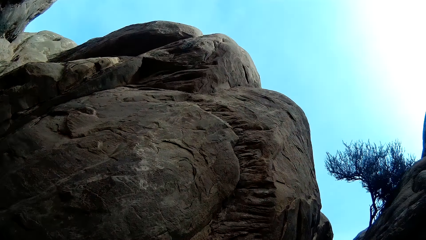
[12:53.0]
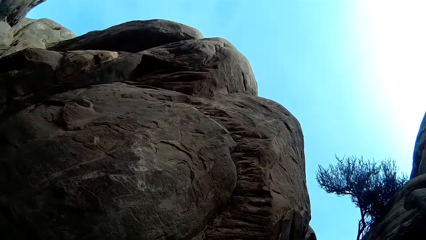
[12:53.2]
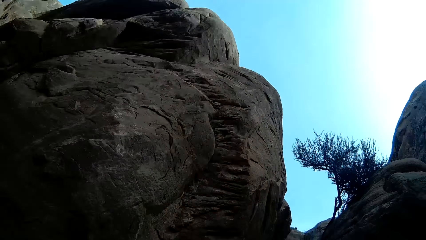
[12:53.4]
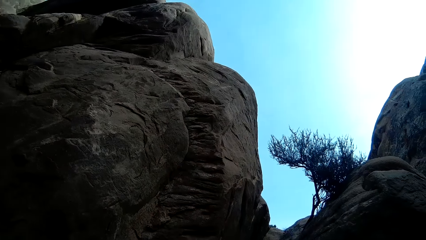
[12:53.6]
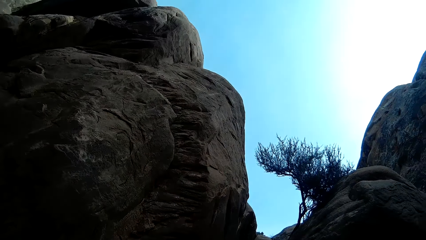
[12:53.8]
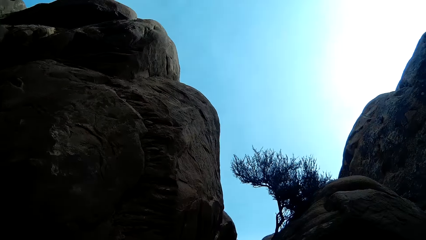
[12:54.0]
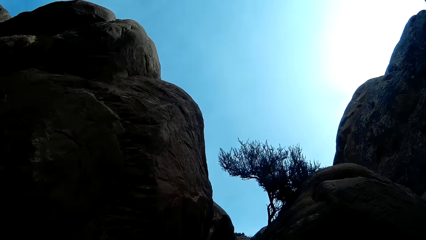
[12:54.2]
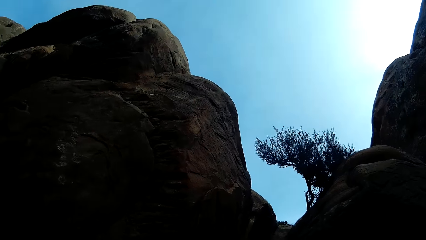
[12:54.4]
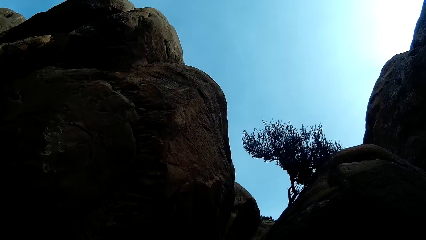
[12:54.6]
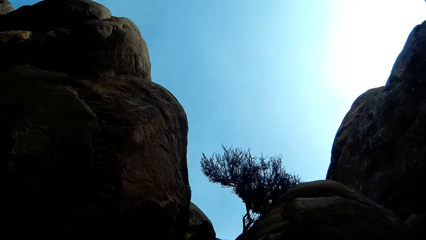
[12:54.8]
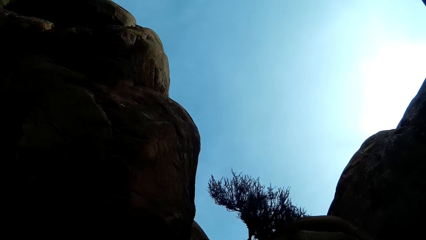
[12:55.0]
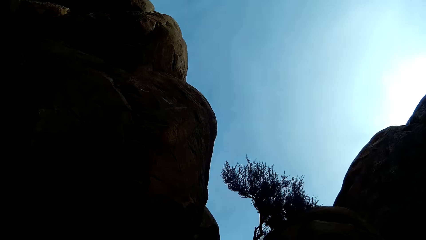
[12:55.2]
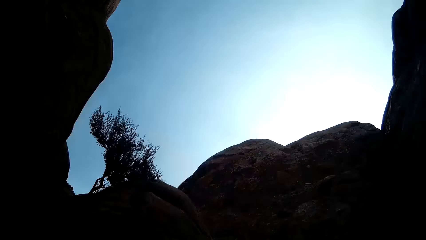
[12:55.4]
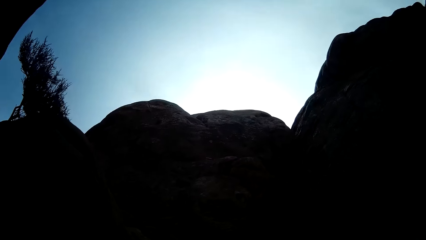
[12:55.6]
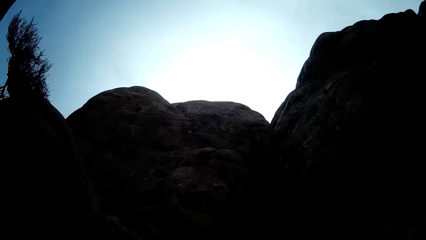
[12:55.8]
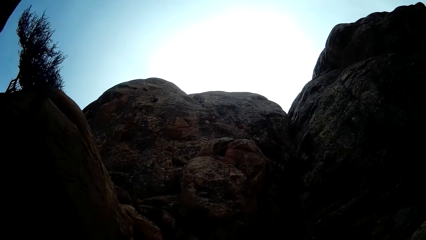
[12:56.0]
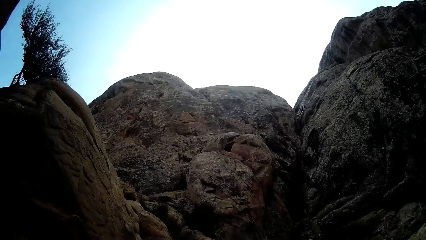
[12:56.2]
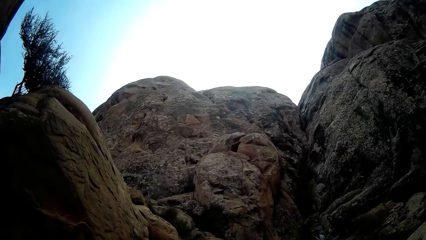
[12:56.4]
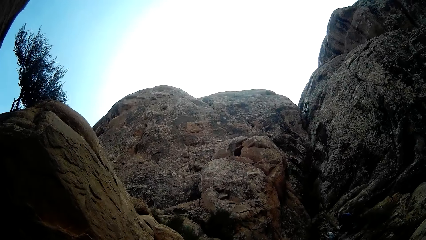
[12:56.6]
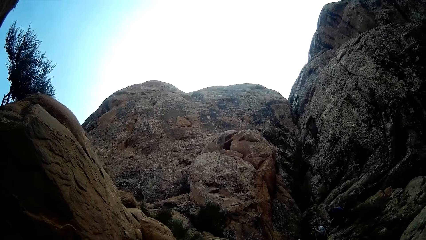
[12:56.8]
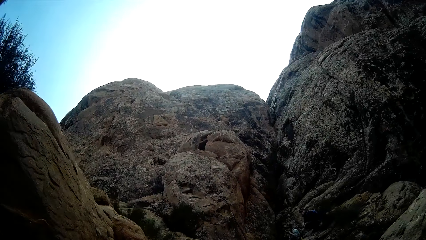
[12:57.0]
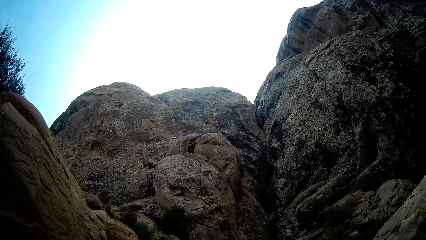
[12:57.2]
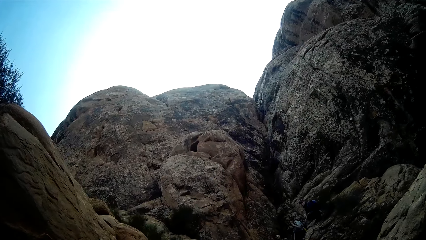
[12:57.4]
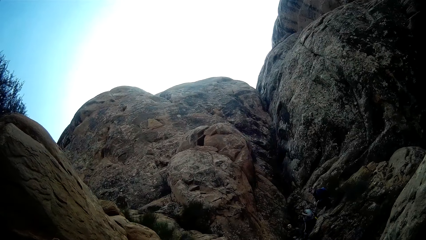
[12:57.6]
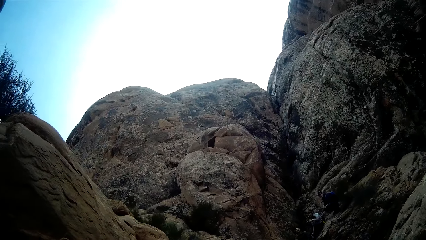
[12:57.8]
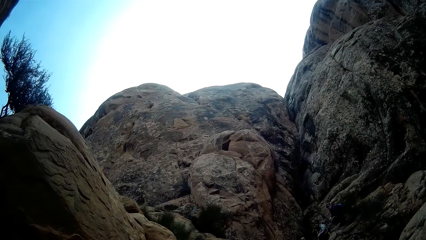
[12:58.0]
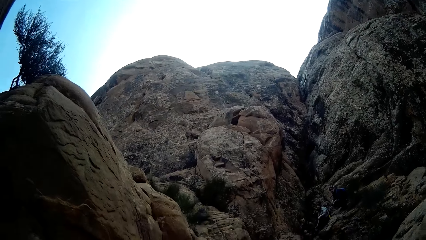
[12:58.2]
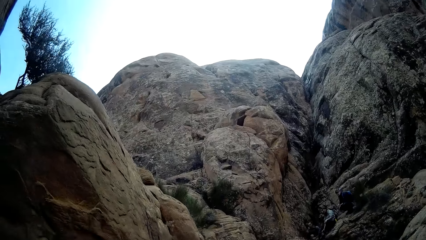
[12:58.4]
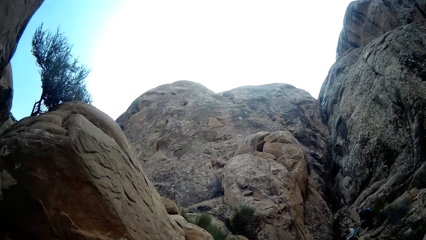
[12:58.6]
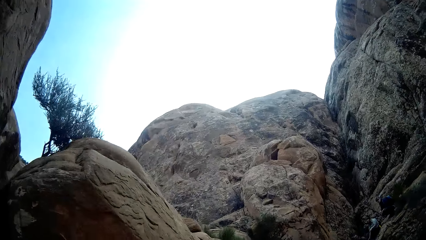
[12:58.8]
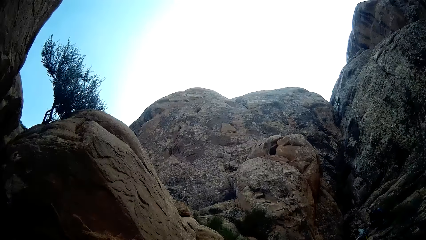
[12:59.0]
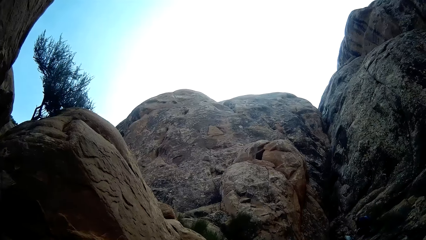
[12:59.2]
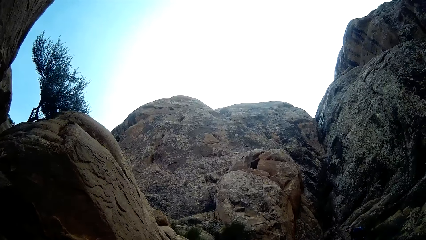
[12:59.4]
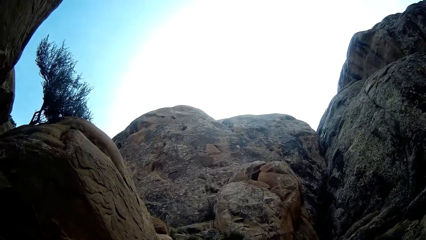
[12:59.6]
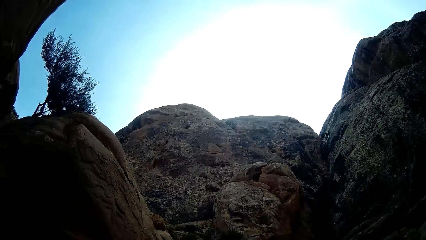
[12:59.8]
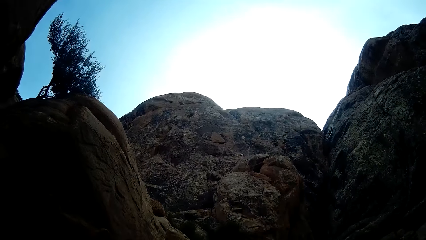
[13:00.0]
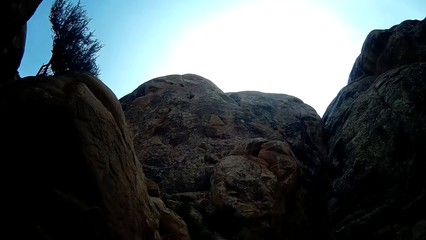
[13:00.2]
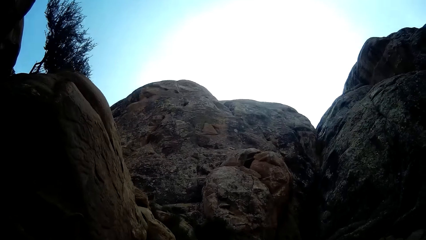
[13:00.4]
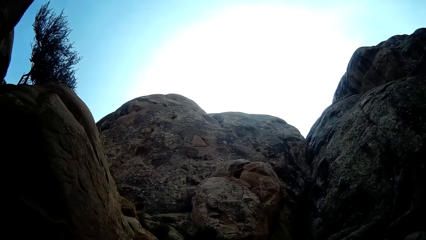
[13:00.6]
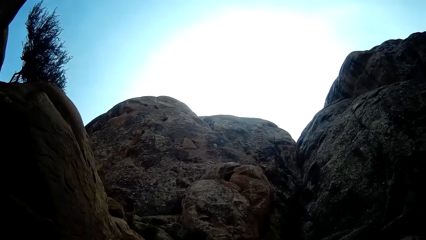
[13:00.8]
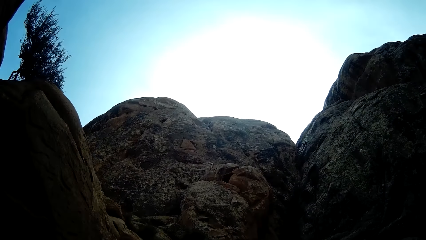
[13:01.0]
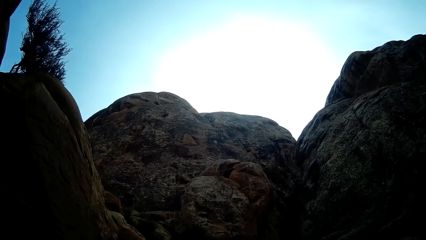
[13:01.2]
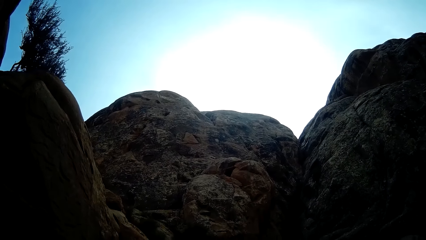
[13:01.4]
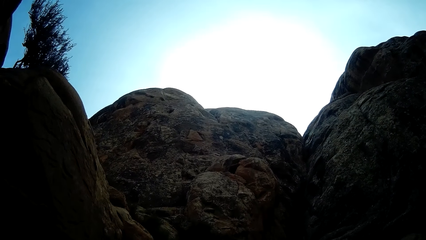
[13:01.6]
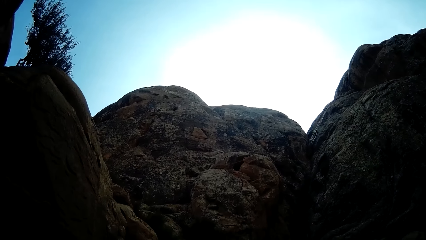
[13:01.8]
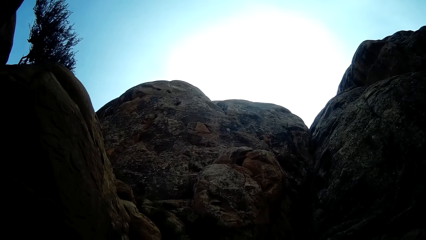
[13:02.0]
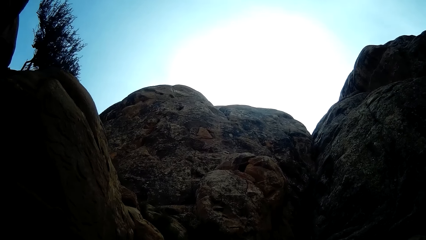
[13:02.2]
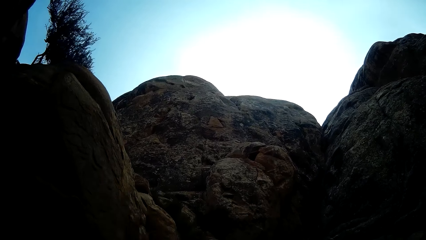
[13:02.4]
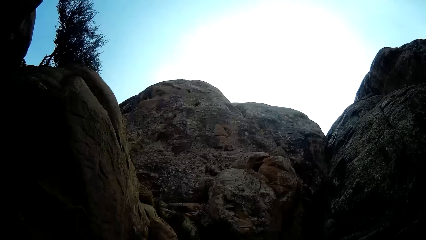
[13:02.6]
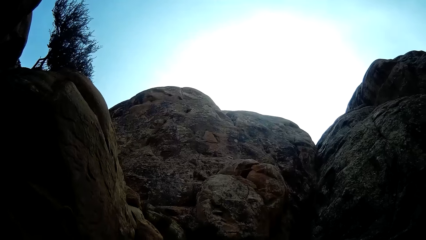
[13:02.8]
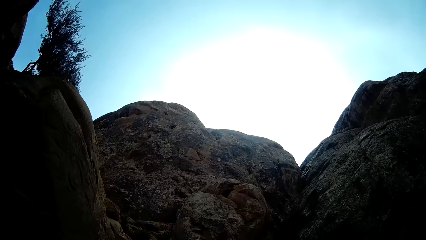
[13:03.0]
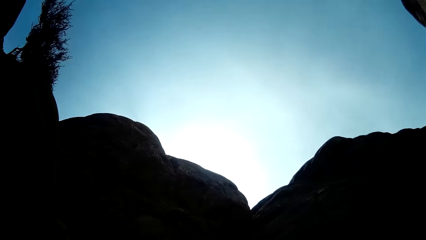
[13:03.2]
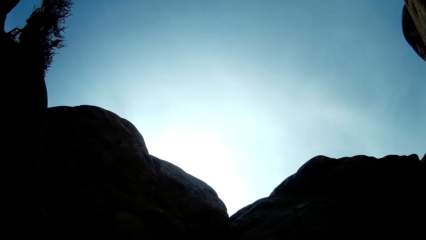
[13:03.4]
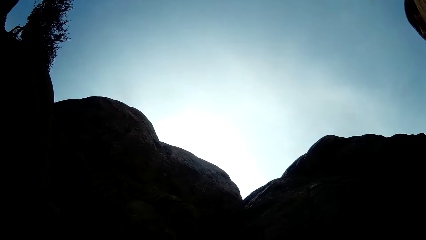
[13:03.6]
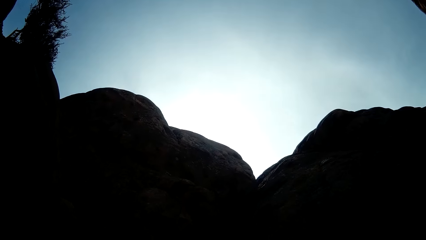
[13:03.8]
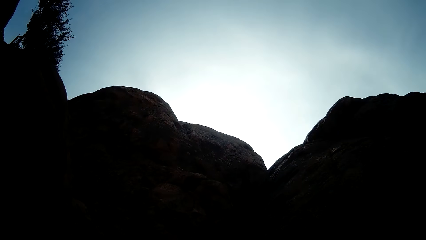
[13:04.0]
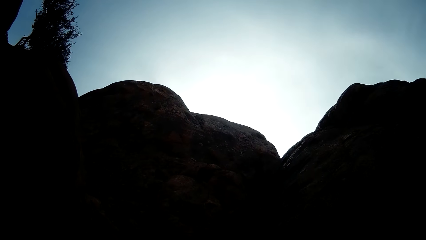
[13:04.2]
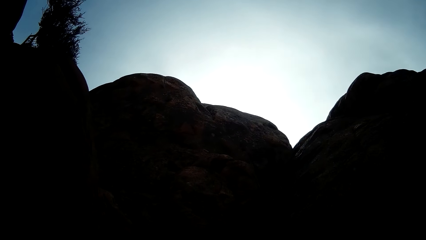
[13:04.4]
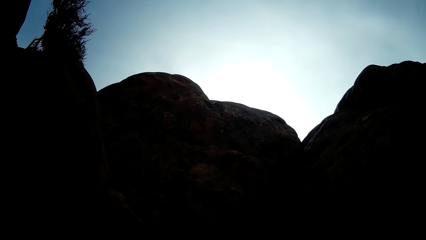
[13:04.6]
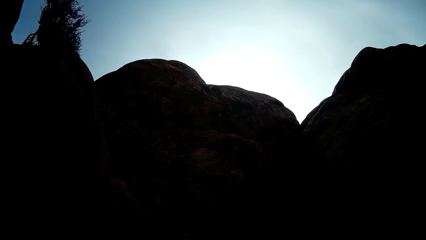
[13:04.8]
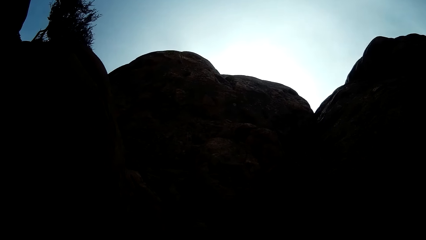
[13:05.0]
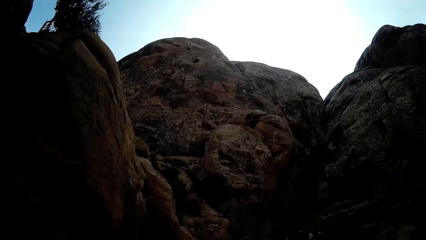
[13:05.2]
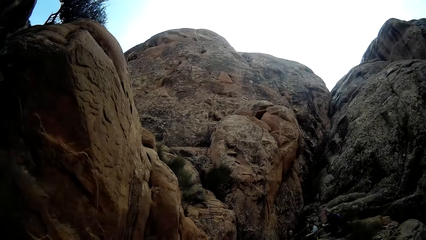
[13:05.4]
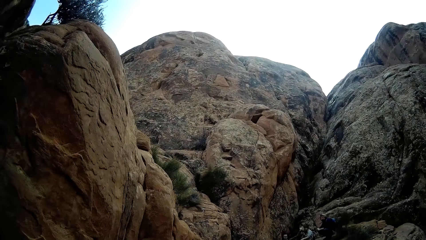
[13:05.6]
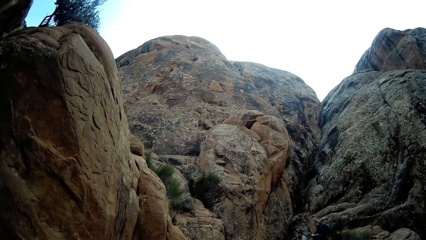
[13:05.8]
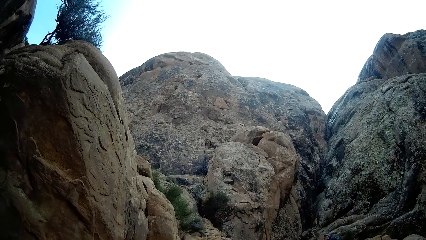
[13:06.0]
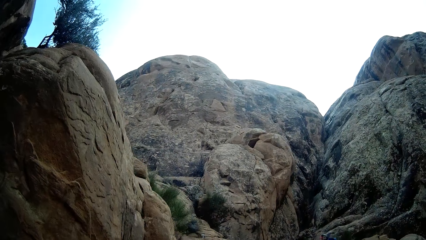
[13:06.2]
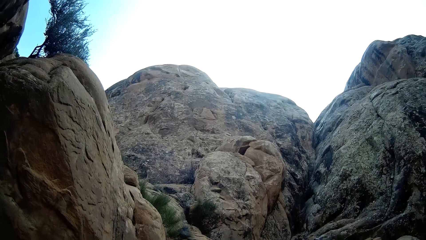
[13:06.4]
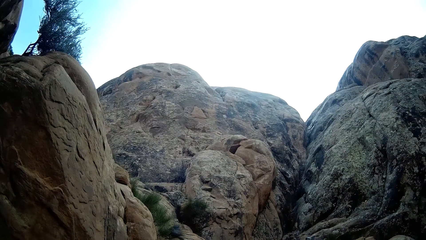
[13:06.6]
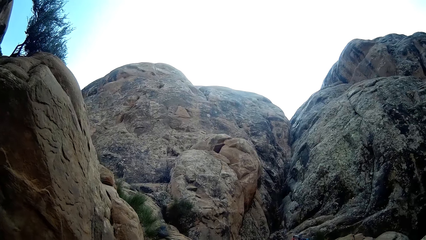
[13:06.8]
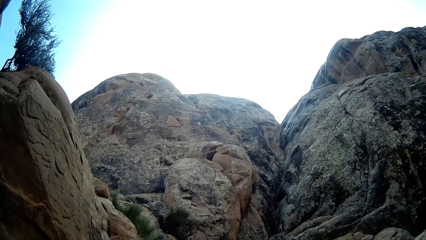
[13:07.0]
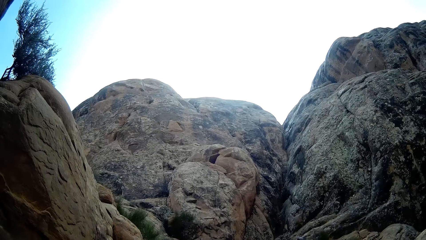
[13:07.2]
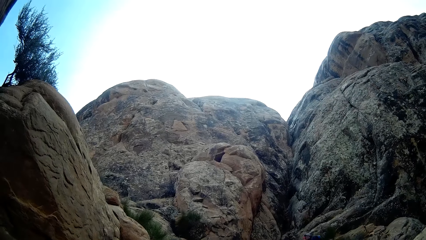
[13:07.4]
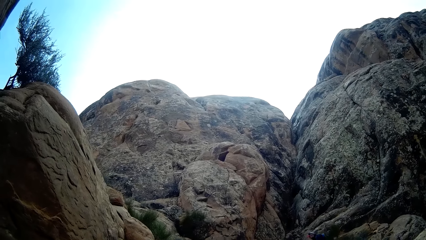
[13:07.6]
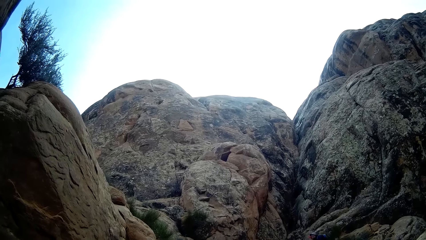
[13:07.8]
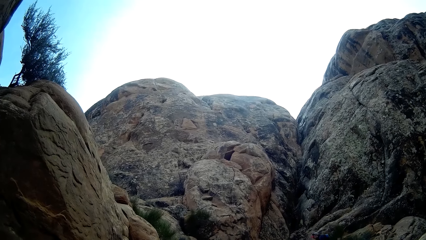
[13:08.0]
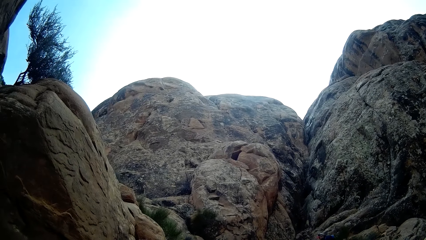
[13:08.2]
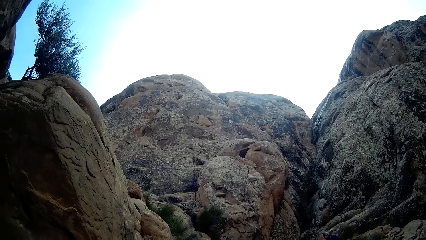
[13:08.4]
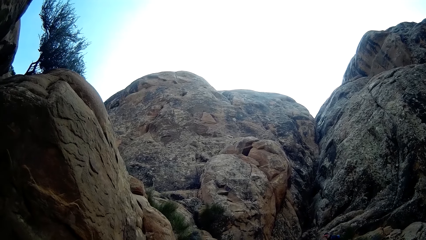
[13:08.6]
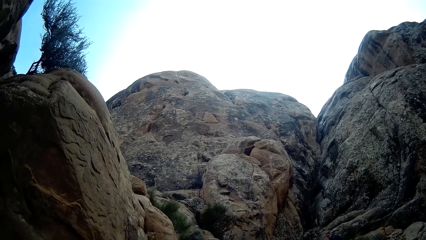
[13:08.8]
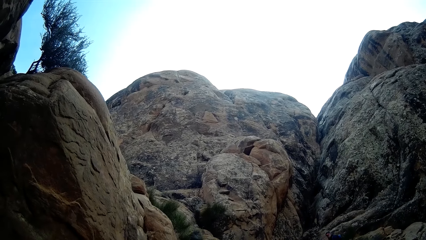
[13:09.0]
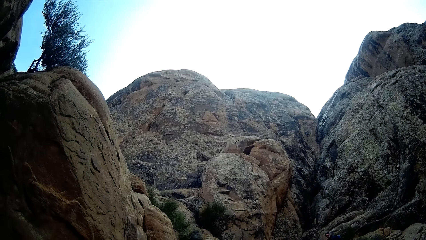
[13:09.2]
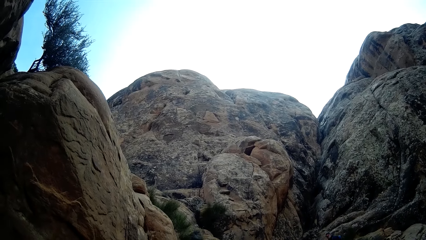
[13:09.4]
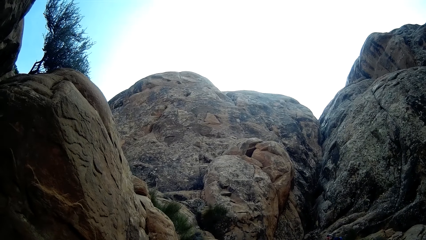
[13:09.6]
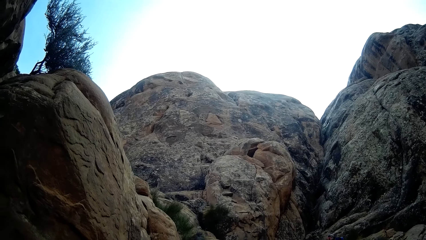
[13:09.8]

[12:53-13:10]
The camera wearer looks around the area.
